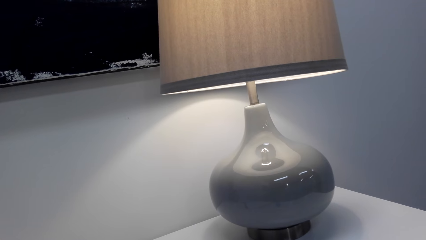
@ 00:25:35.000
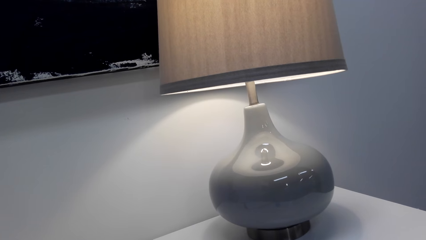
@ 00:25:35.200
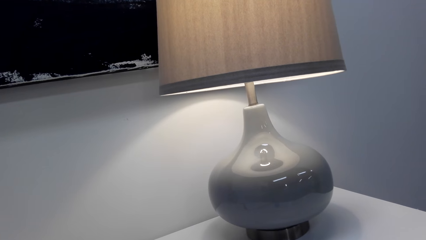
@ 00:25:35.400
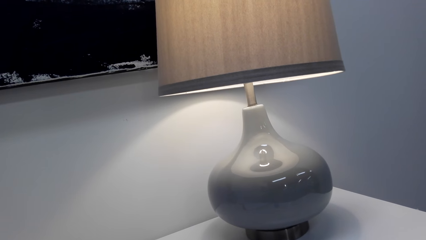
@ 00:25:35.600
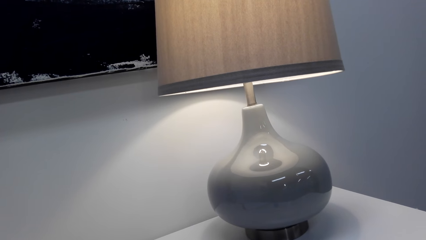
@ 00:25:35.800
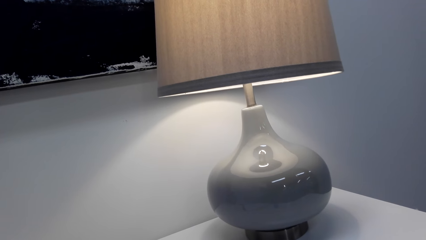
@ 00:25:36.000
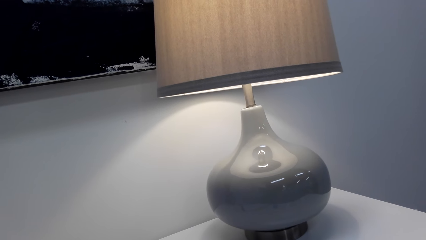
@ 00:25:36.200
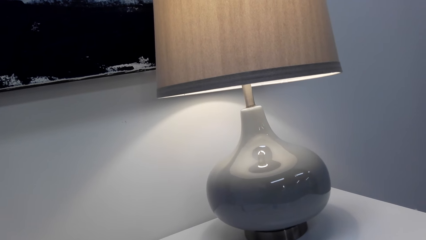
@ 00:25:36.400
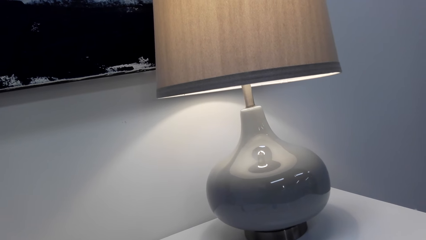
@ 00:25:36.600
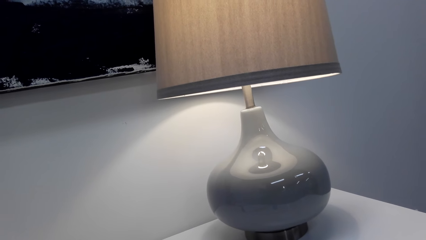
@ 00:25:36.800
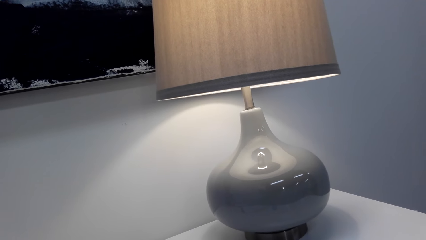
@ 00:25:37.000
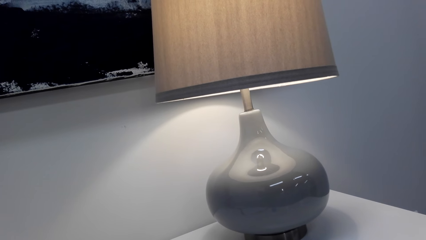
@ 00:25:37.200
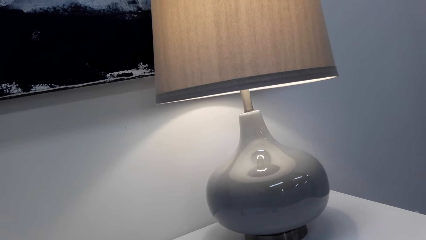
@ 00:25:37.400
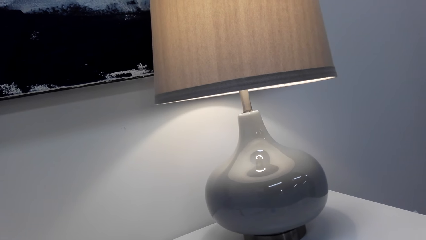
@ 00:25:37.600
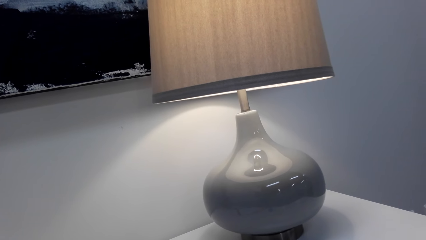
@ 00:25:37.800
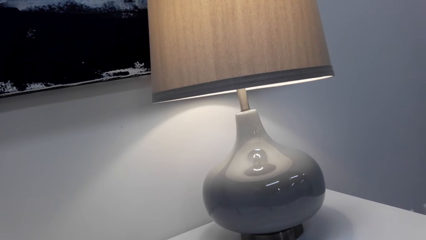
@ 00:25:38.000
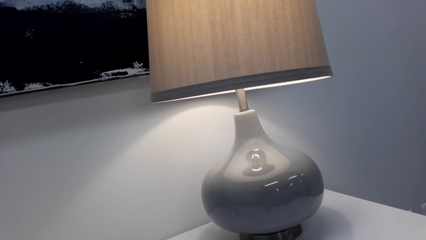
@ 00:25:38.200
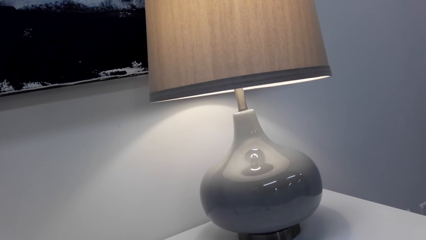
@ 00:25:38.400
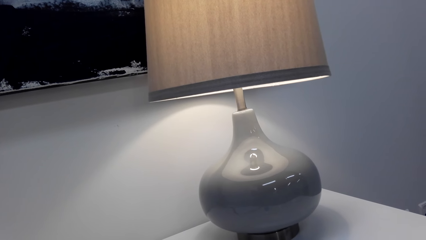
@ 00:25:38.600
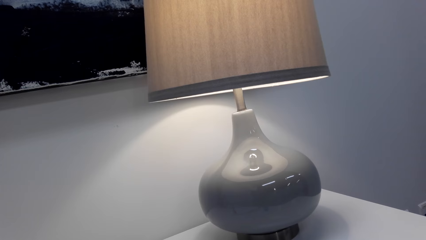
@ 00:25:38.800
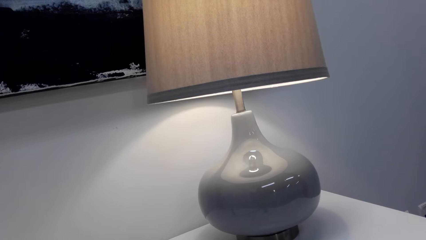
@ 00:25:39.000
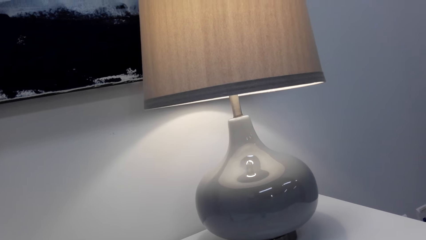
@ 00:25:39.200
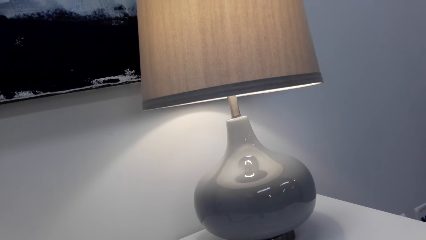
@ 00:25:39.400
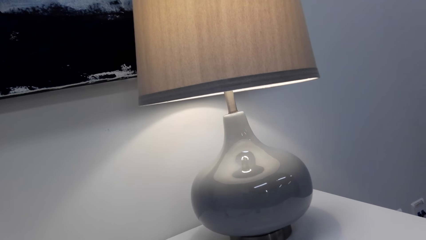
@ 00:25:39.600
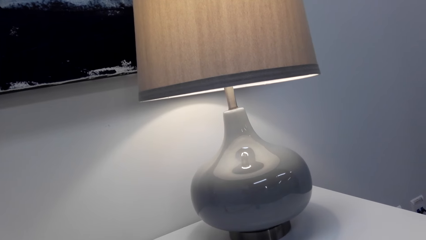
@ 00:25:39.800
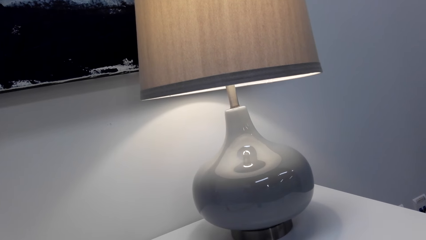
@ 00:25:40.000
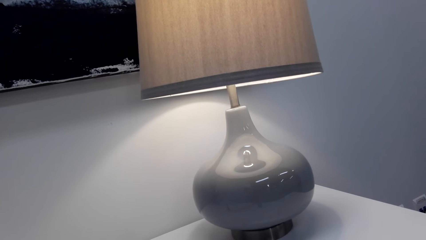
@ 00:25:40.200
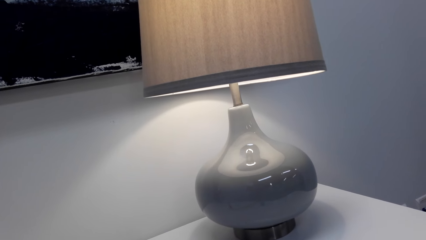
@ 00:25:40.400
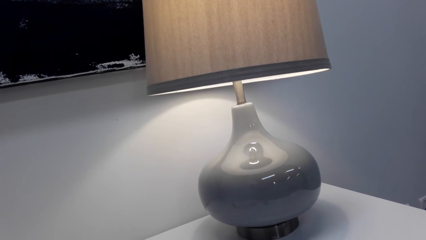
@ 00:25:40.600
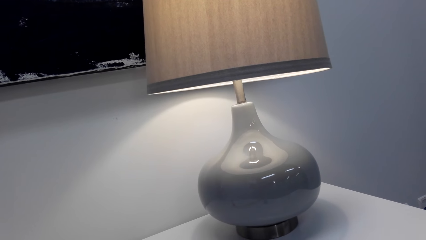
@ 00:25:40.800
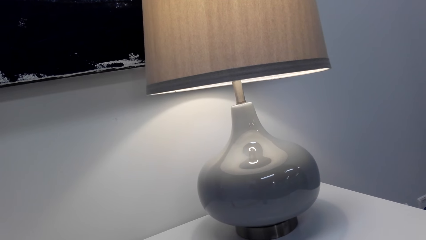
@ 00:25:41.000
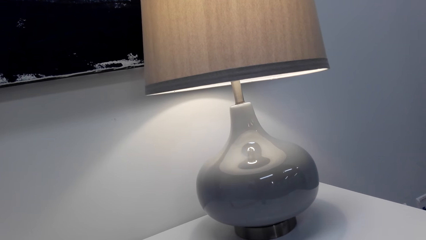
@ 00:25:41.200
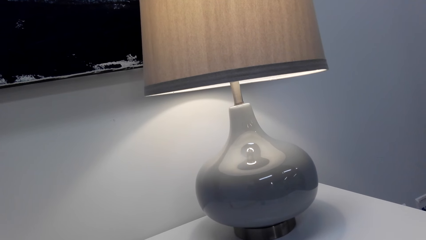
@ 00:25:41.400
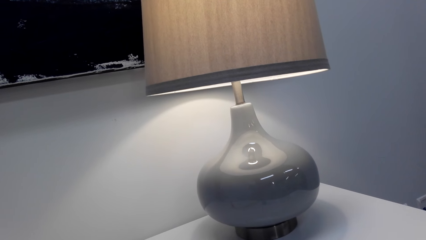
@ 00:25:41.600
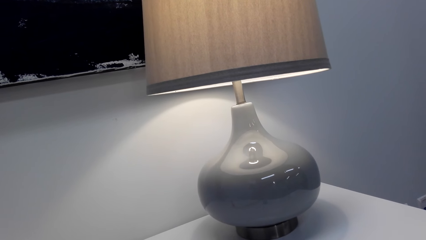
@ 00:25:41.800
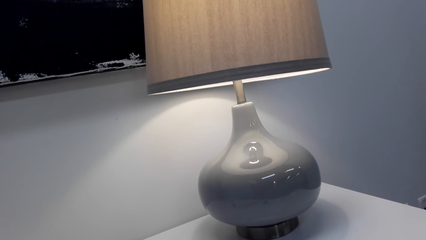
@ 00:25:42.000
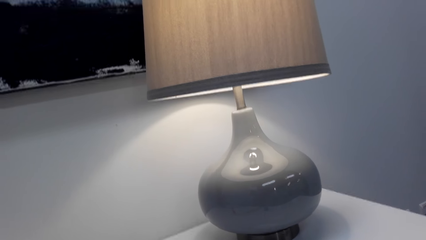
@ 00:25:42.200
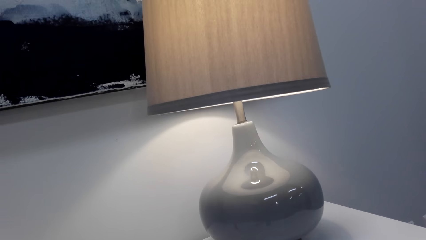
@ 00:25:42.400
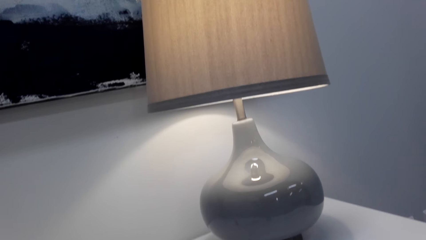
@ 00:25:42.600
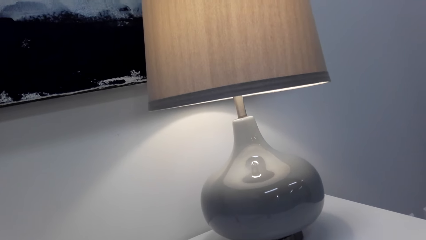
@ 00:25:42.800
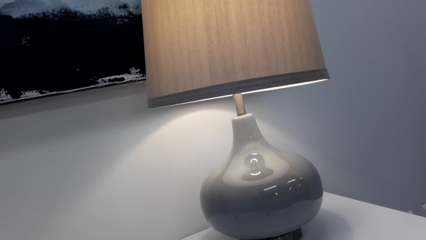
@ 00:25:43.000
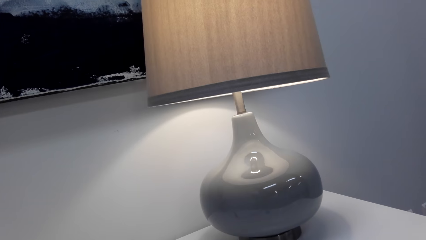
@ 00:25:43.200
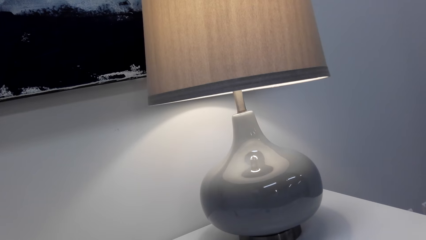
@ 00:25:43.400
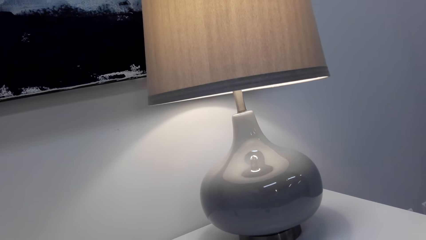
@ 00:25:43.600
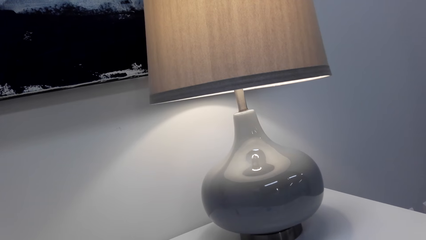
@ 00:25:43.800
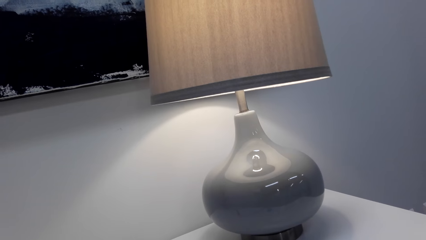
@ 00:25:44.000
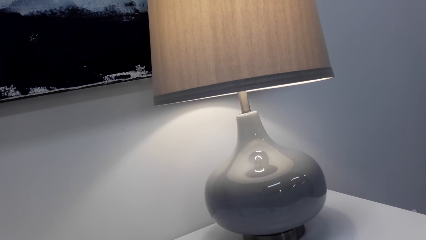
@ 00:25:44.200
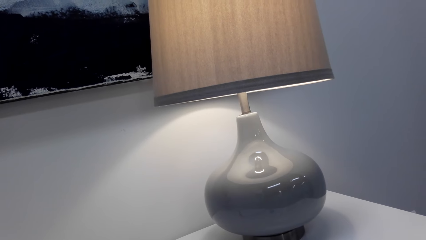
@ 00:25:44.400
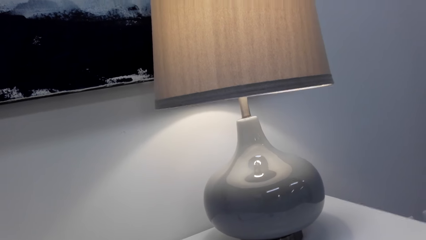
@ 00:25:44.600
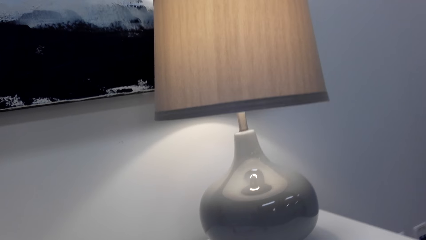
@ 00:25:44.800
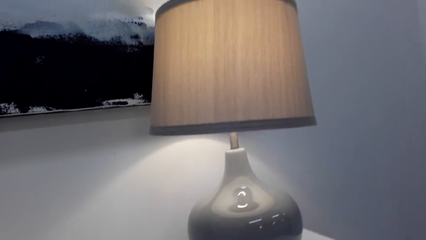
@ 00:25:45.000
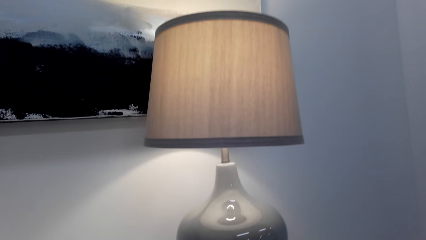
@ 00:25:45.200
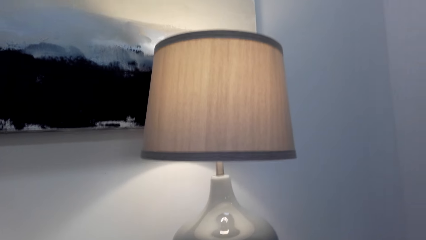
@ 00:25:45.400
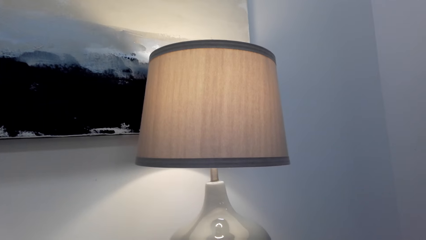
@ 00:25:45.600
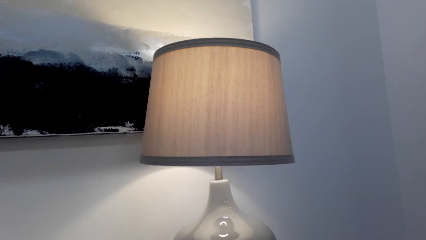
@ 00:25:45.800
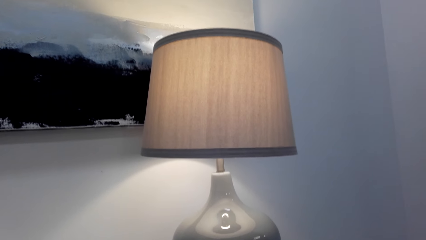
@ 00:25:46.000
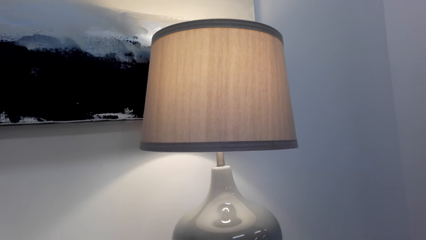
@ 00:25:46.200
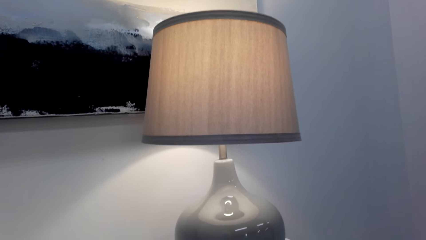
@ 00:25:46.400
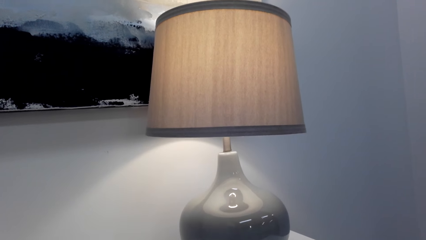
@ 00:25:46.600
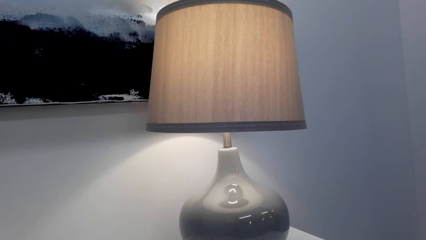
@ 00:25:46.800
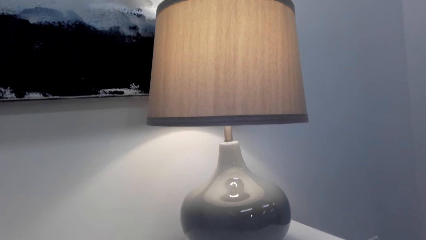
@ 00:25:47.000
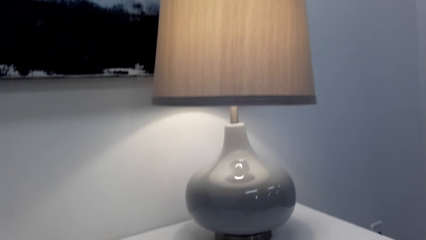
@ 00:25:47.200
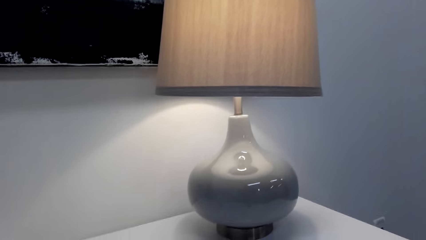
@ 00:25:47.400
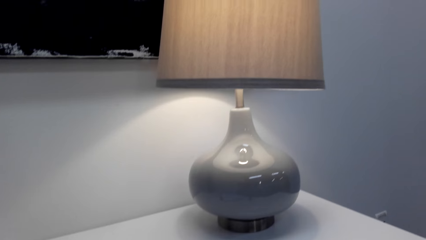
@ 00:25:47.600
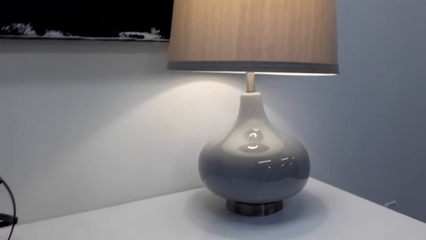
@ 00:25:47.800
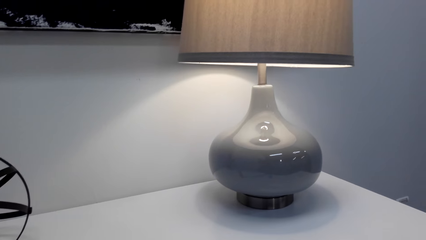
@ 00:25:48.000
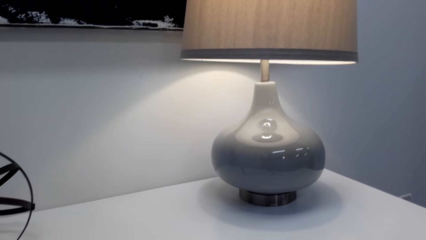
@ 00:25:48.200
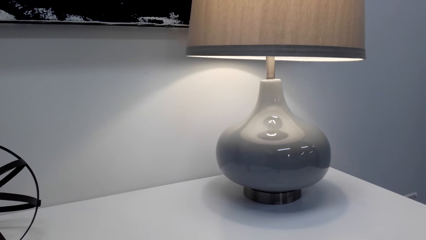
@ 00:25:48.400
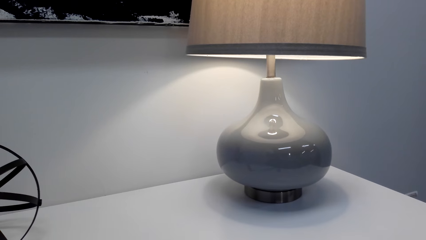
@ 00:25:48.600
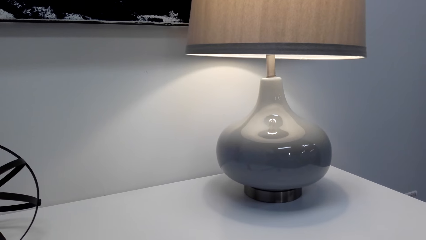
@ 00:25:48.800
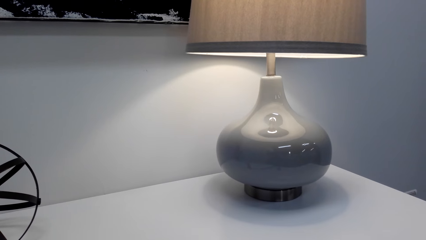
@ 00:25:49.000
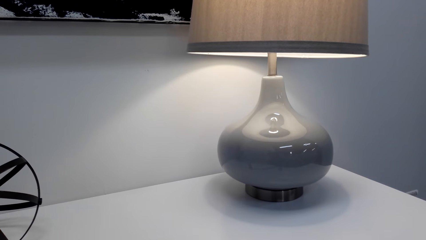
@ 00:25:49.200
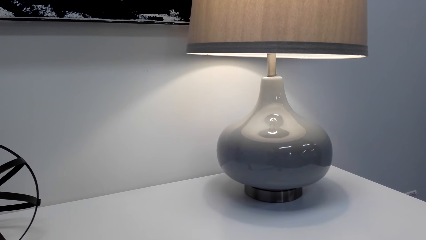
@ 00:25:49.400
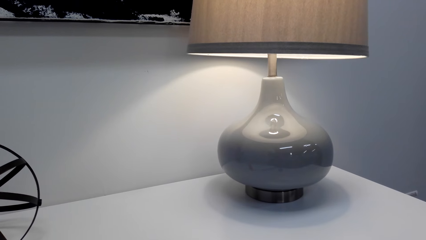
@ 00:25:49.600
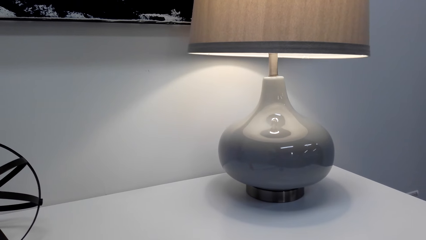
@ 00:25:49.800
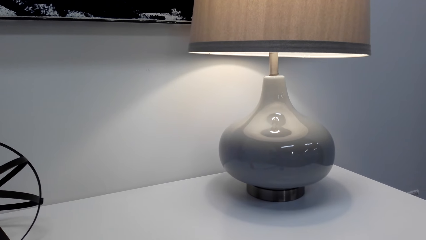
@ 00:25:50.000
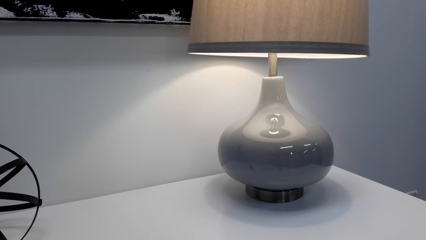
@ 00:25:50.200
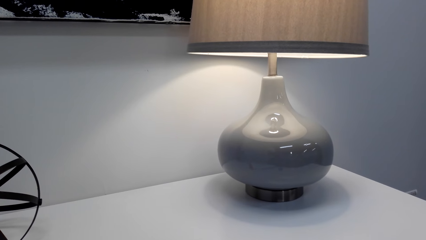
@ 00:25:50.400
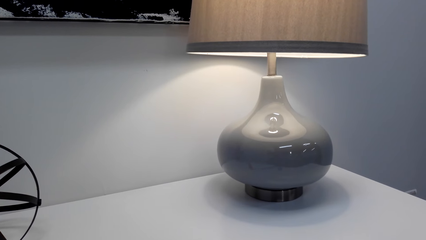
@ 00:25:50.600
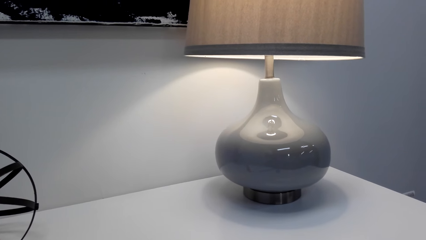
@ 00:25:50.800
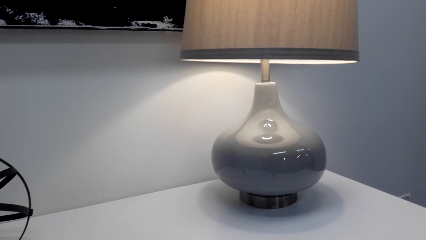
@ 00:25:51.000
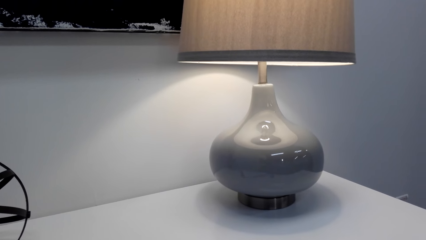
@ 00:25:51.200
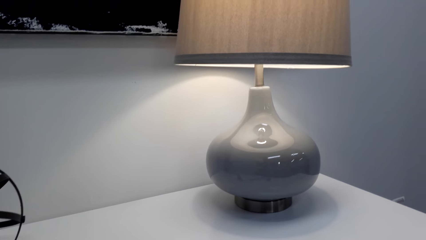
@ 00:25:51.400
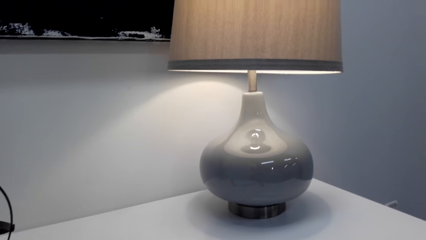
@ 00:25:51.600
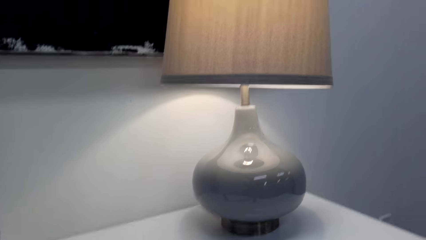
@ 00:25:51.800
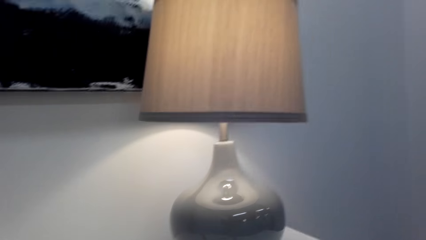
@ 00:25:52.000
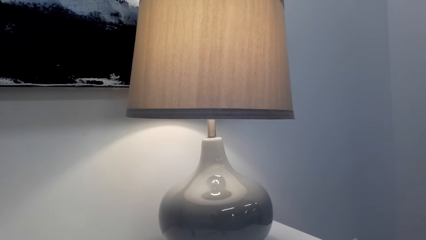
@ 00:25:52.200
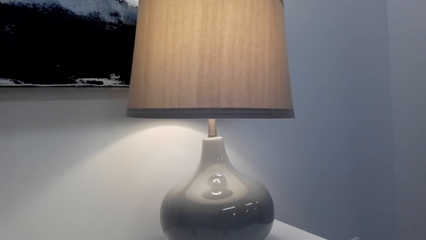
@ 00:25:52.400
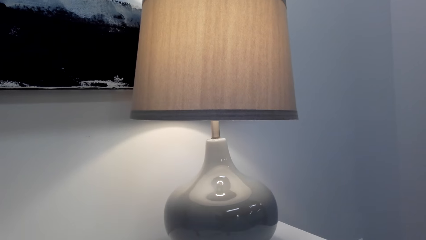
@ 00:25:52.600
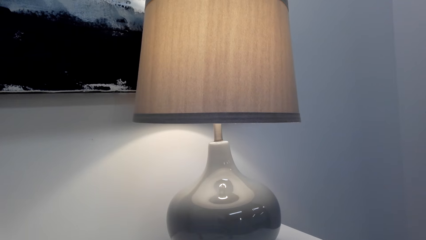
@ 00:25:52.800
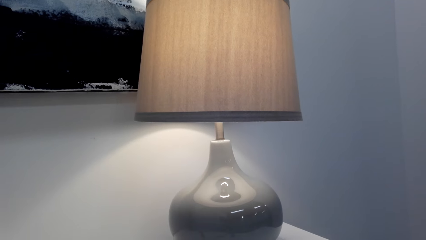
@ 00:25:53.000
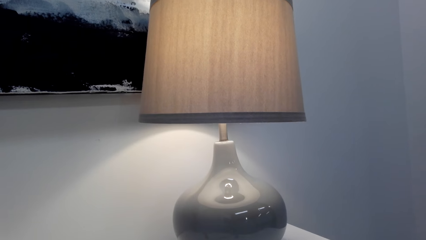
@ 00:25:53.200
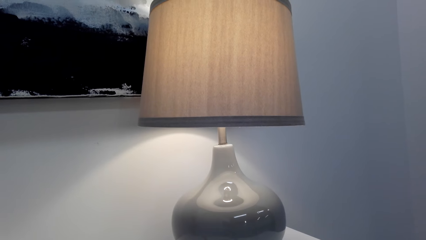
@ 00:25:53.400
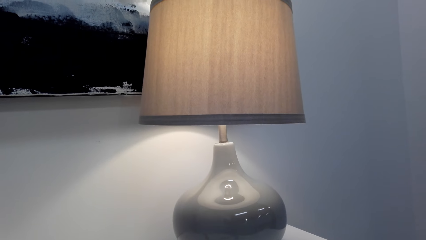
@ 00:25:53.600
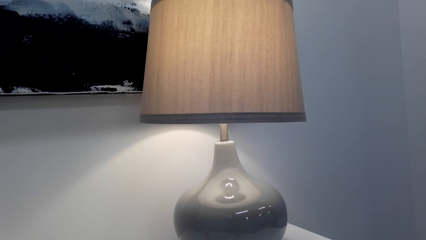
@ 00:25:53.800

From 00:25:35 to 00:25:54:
A person speaks to the camera wearer. The camera wearer speaks to the person. The person speaks to the camera wearer. The camera wearer speaks to the person. The person speaks to the camera wearer.
